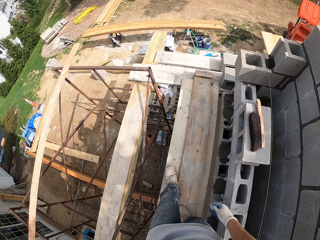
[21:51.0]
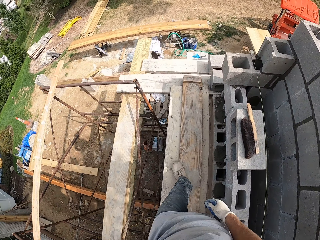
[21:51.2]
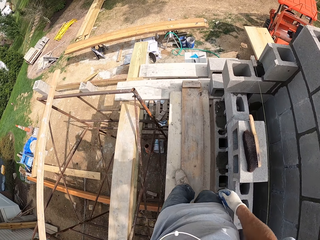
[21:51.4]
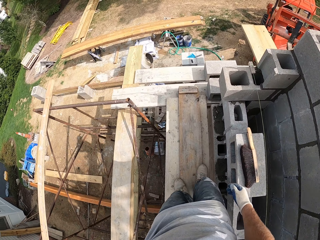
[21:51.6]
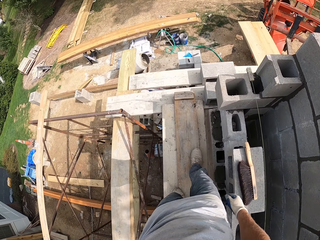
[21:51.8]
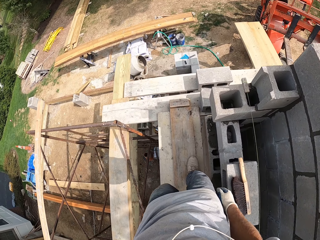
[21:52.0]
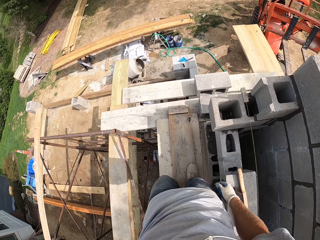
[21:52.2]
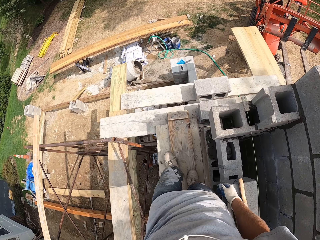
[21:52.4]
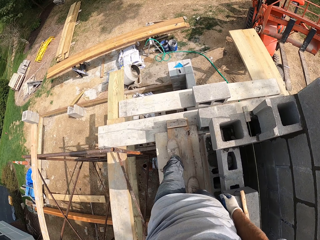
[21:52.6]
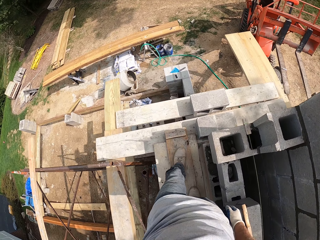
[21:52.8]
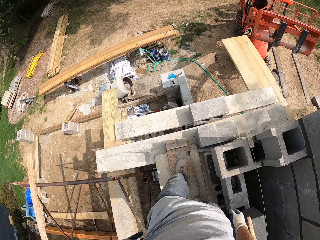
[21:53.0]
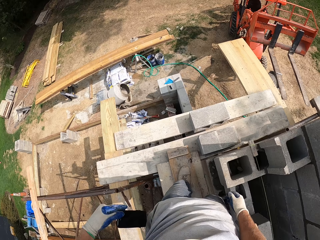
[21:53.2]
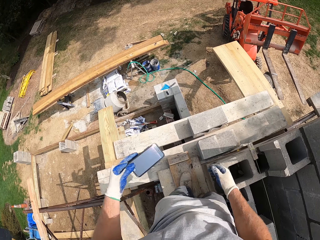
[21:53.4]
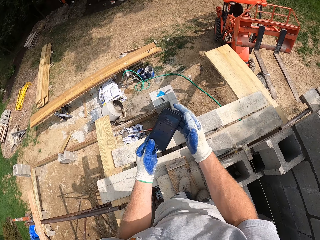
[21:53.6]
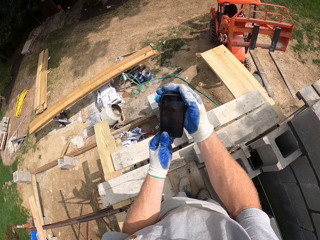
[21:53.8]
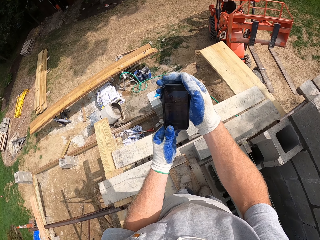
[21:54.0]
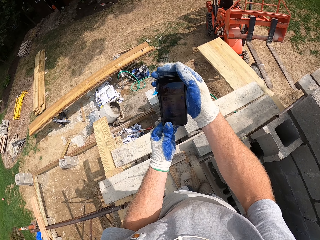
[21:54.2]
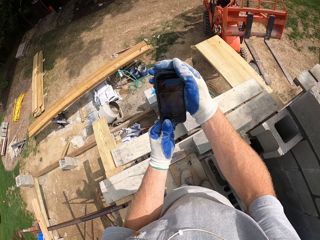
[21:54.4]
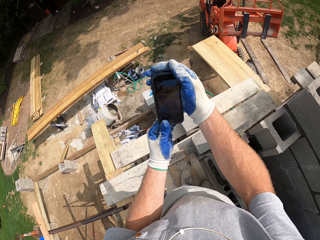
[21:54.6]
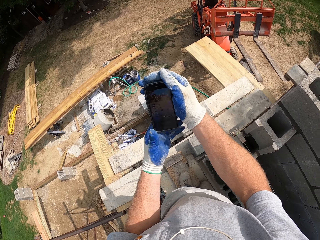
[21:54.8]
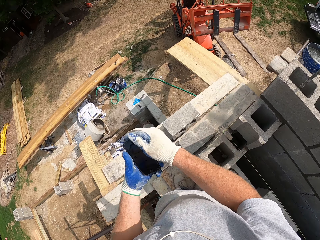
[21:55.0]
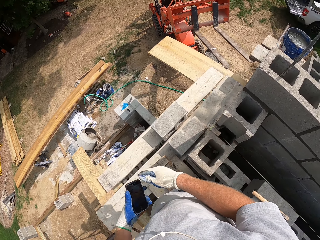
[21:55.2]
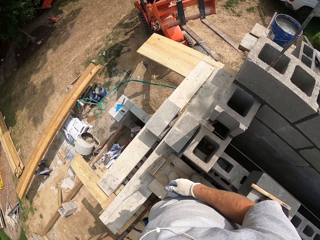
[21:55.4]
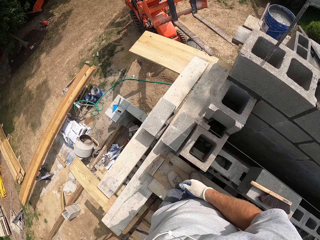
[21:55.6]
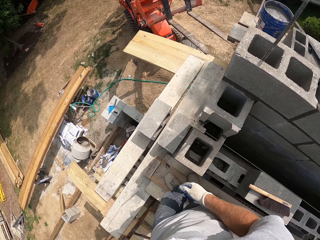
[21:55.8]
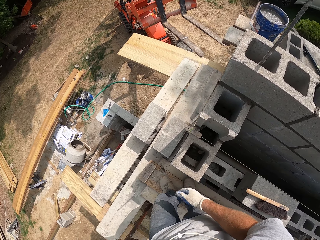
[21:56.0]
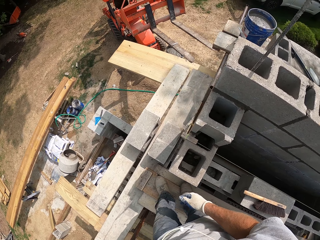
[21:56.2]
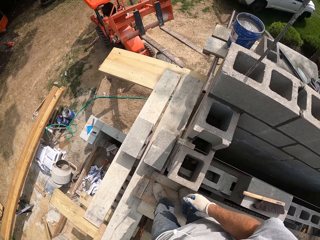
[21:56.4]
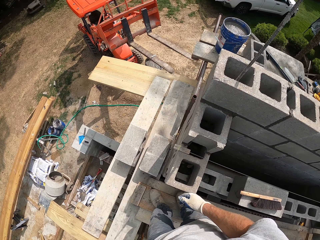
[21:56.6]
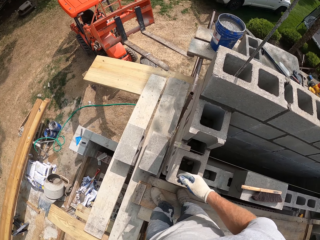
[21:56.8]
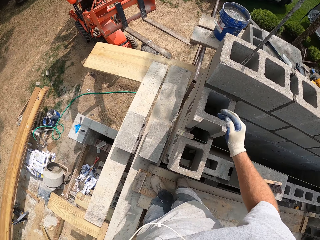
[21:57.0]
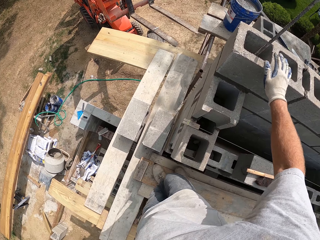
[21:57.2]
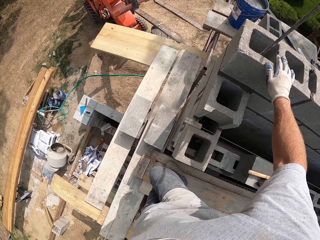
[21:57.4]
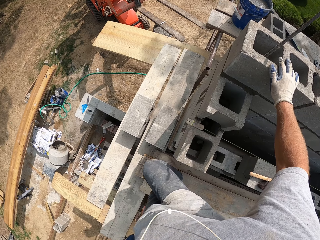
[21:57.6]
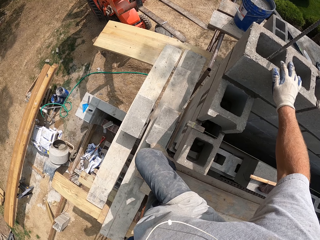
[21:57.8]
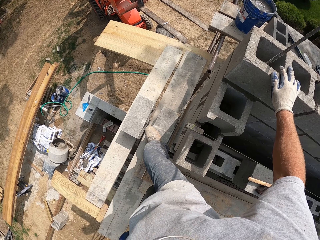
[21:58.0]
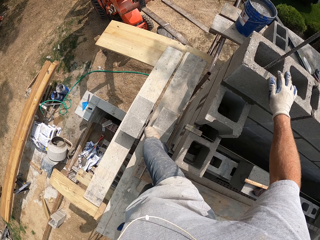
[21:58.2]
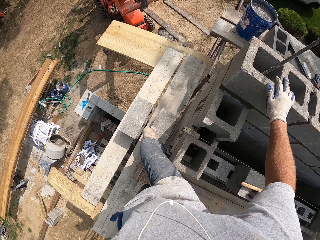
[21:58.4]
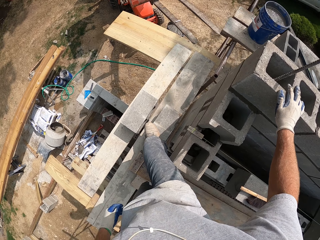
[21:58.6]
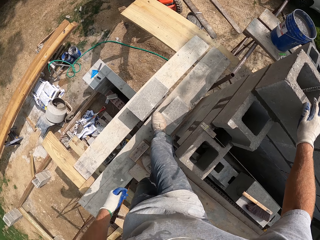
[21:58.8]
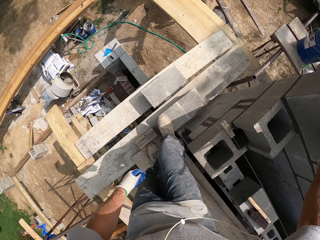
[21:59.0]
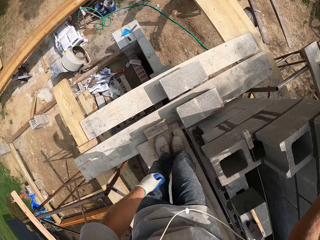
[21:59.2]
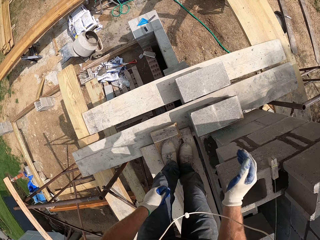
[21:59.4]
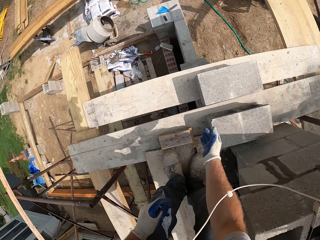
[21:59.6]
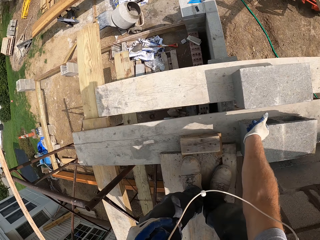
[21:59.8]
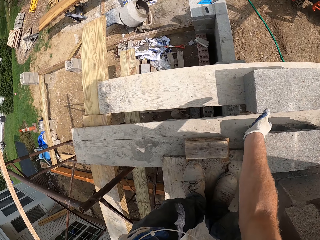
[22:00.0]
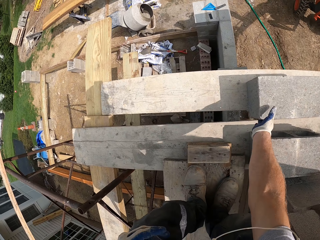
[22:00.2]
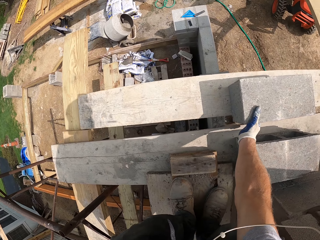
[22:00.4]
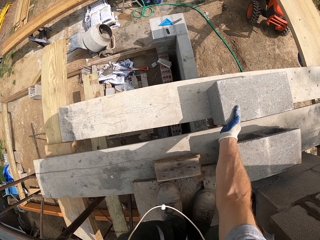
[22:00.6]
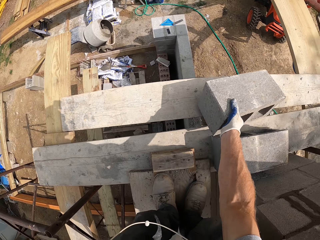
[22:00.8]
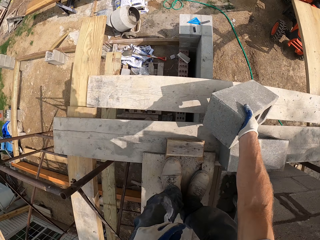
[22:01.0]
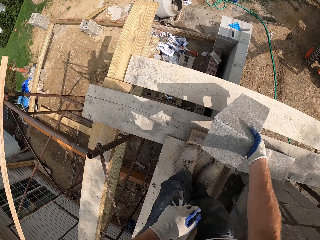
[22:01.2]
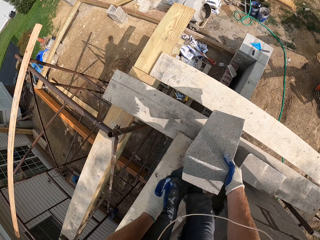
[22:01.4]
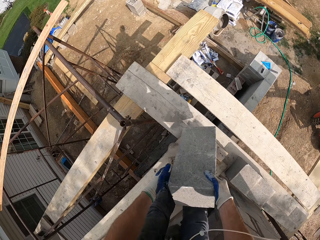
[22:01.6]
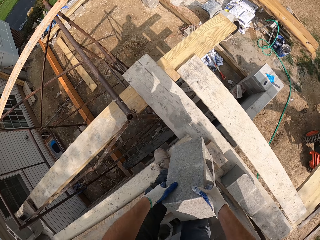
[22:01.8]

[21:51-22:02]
The camera wearer walks on the wooden pieces. They operate their phone, put the phone back in the pocket. They step on a brick. They pick up a brick.

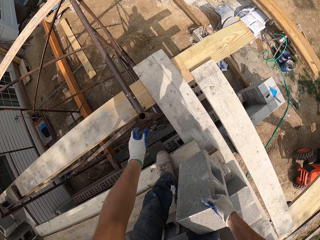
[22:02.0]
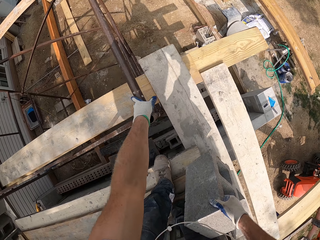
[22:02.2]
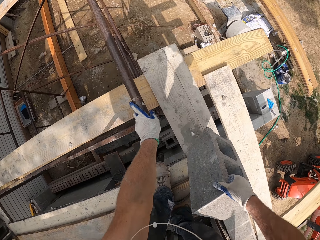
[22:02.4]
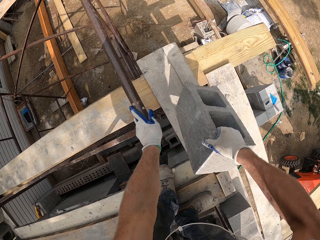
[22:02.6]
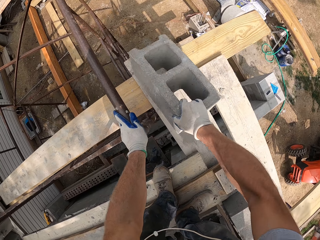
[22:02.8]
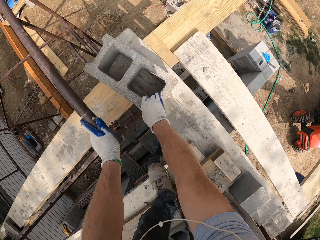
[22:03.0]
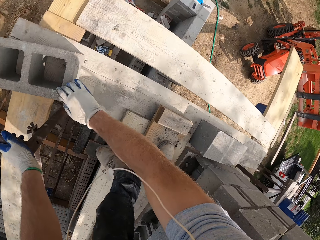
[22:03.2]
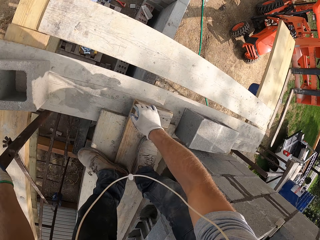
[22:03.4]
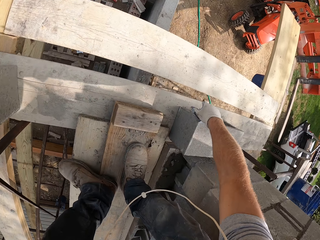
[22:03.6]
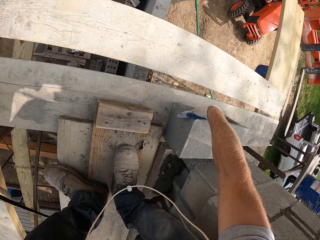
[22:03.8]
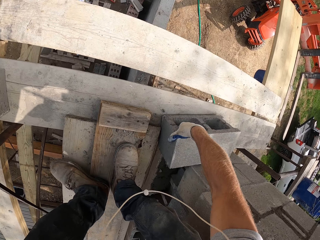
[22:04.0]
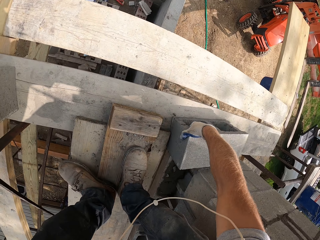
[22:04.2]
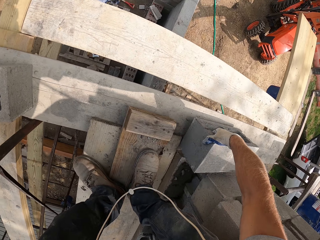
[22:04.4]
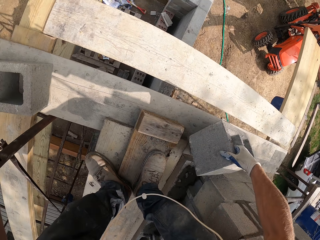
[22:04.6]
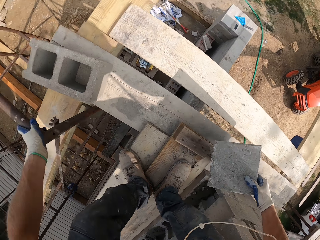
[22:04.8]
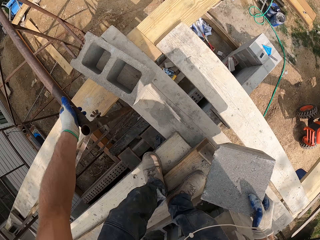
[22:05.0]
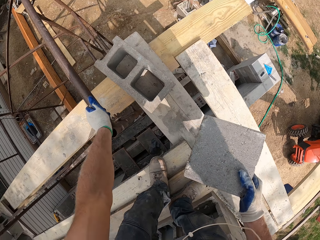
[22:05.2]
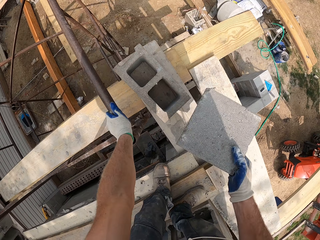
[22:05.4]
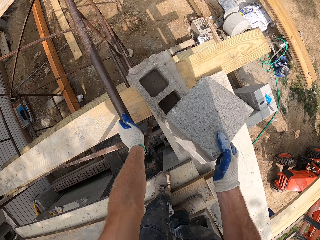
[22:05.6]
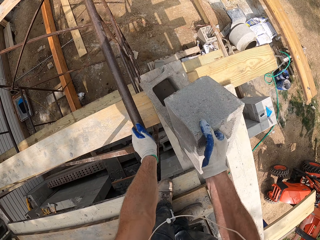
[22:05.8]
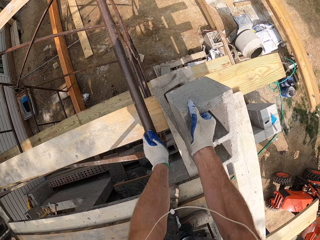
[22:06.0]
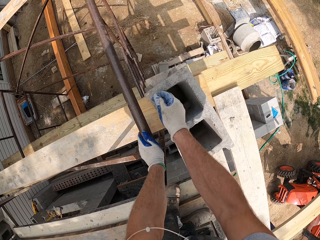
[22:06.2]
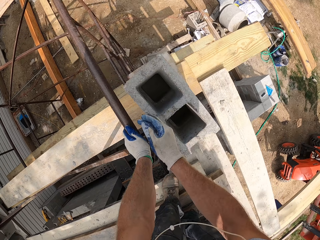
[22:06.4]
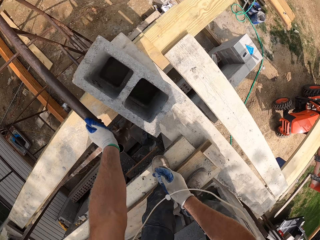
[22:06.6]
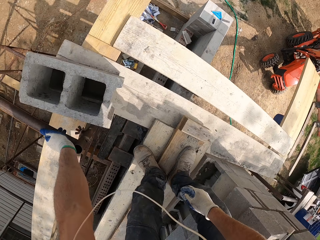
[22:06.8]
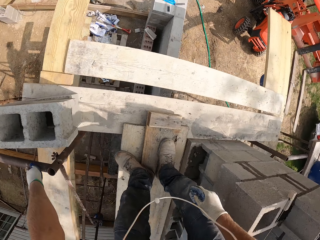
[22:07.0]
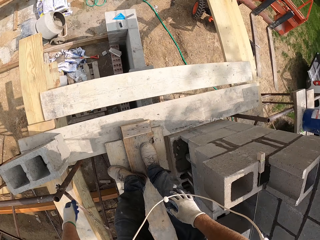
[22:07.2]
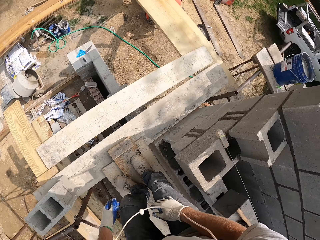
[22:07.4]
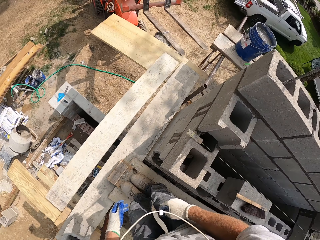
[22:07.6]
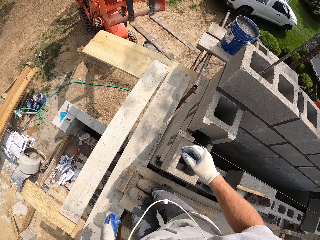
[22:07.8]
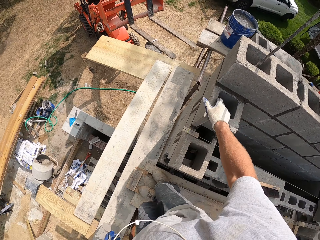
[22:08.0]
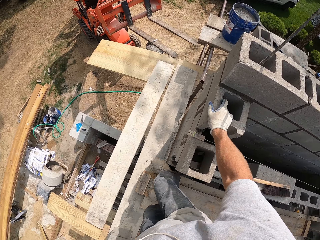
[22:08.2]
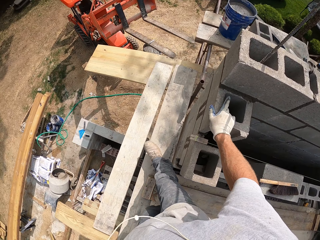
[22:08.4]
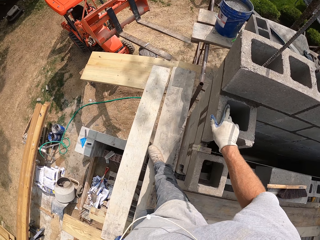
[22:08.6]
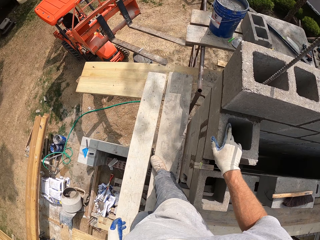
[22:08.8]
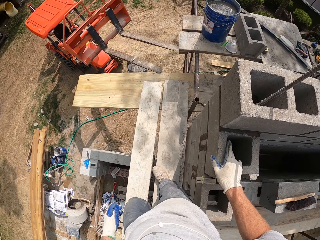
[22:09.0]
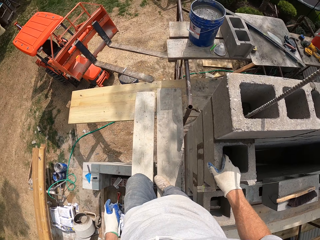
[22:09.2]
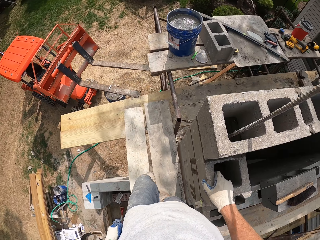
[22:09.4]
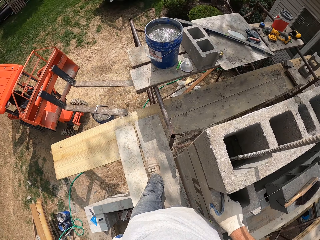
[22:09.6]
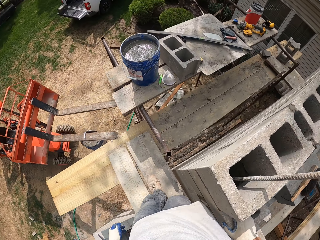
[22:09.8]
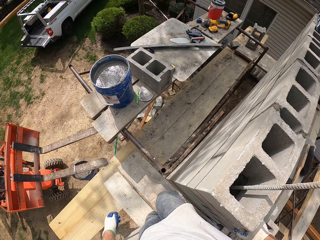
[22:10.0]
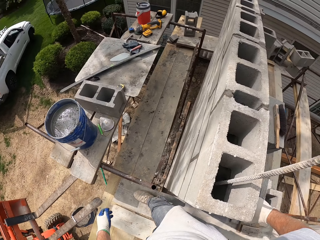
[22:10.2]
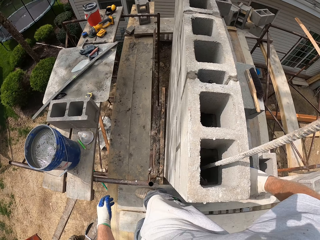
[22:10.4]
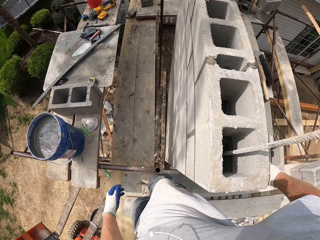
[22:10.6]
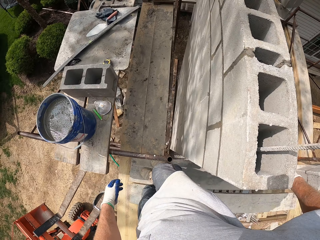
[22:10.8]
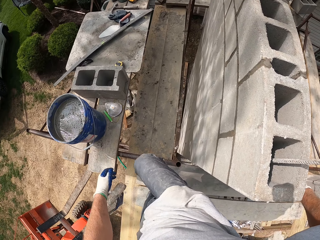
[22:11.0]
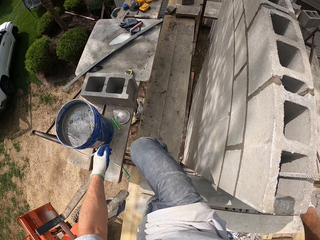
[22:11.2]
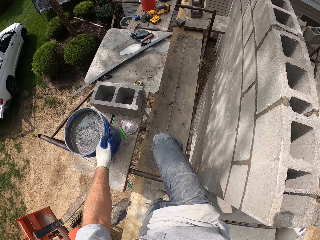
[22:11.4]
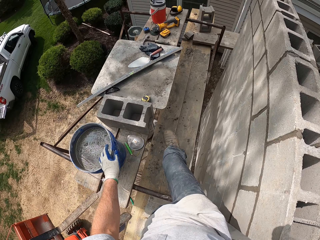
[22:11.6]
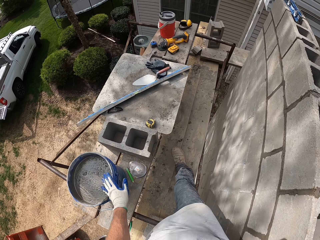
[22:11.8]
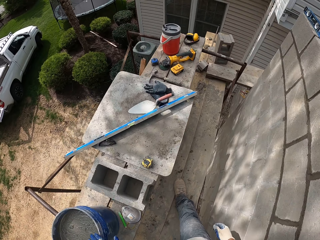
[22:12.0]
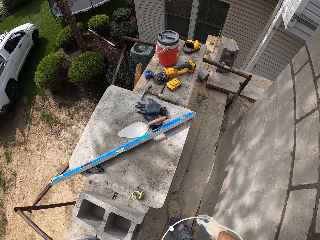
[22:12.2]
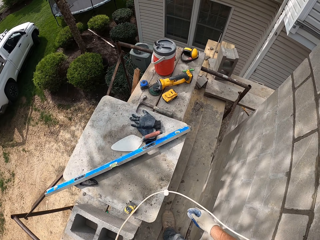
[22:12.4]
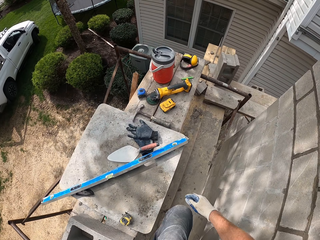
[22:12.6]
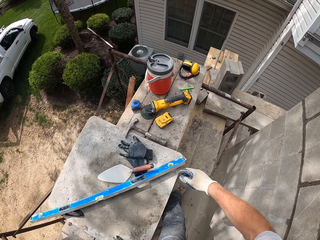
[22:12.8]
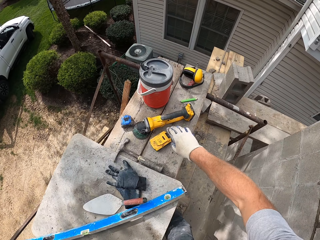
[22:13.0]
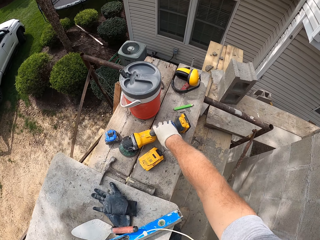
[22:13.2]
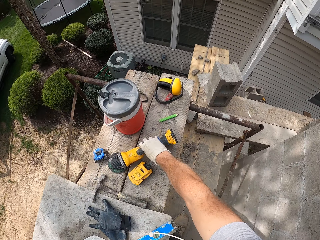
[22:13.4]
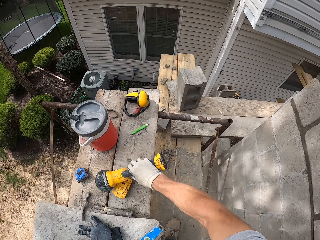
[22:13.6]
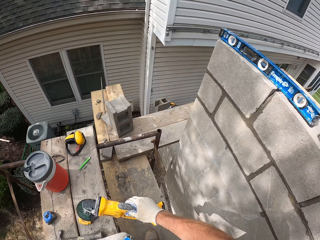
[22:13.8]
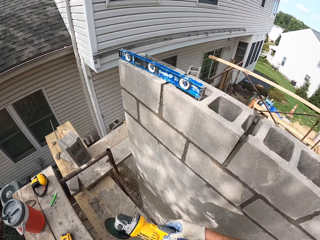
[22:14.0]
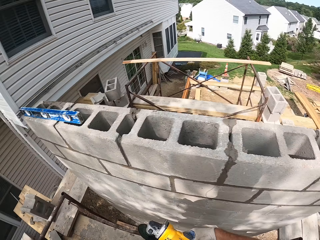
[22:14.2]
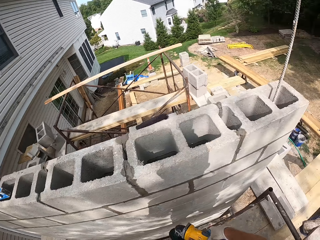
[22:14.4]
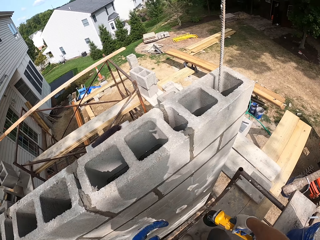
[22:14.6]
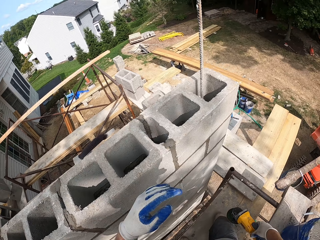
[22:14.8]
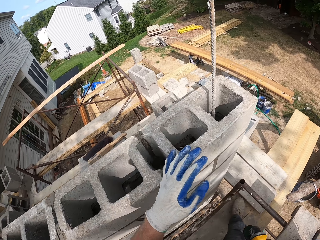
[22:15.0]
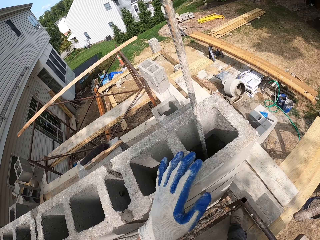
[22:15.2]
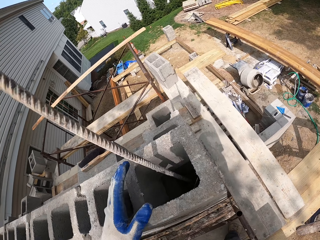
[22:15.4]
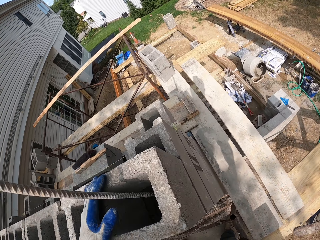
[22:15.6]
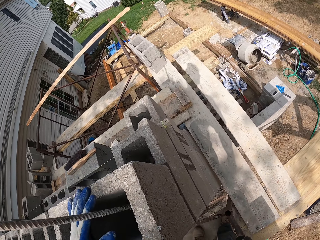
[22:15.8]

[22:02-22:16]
The camera wearer holds the scaffold. They put the brick aside. They pick up a brick. They put the brick aside. They walk on the wooden pieces. They pick up an electric saw or grinder.
